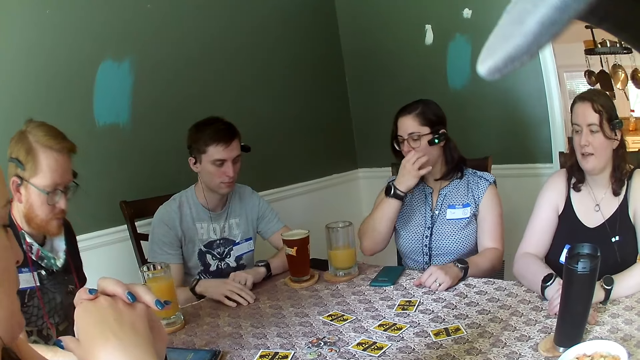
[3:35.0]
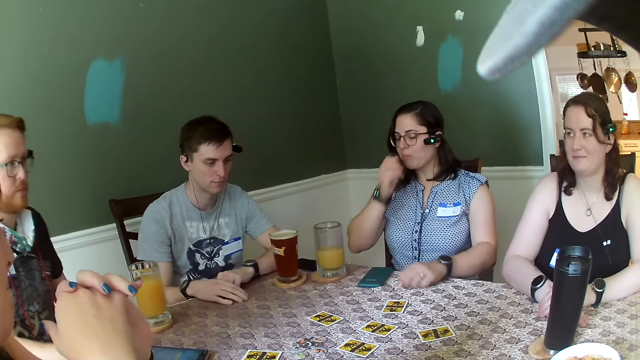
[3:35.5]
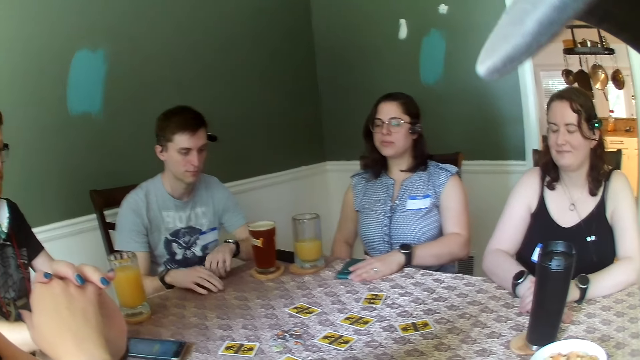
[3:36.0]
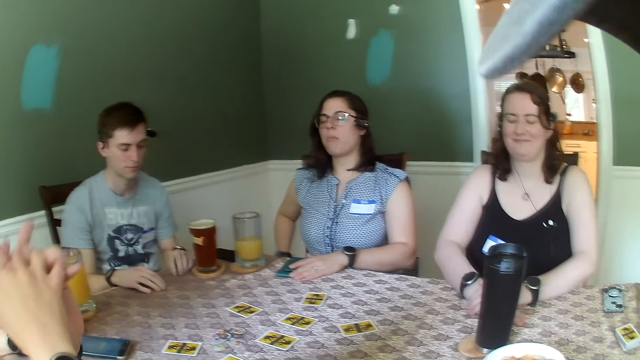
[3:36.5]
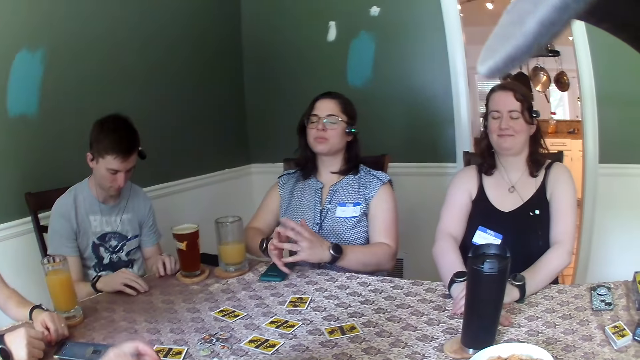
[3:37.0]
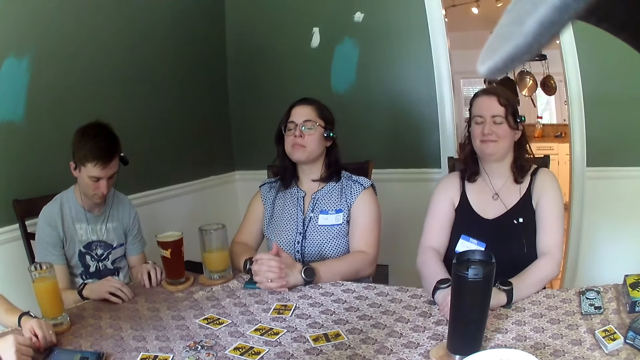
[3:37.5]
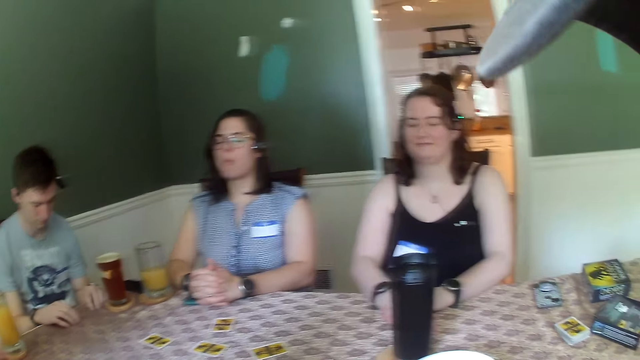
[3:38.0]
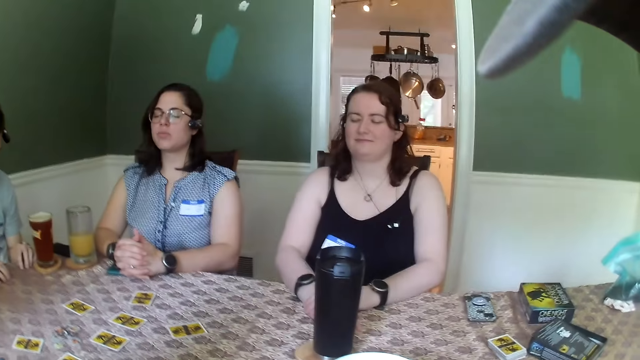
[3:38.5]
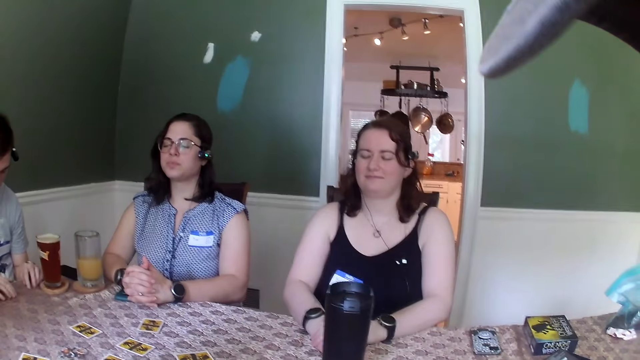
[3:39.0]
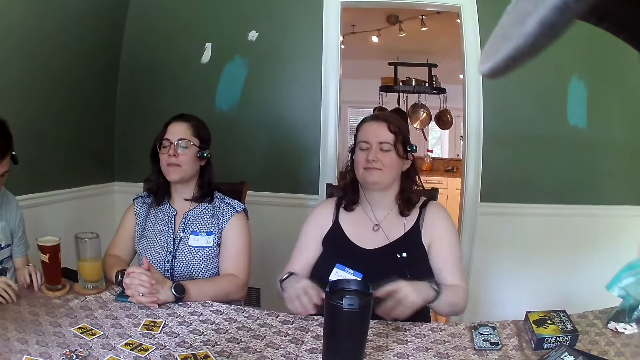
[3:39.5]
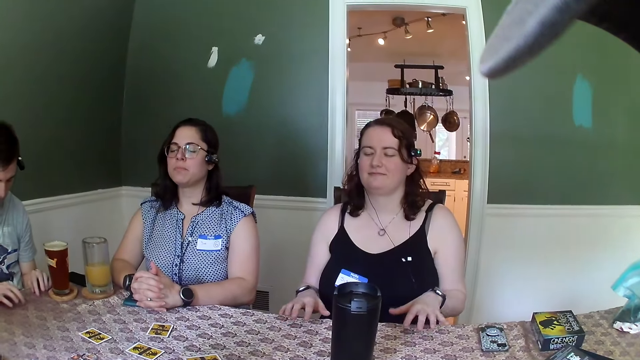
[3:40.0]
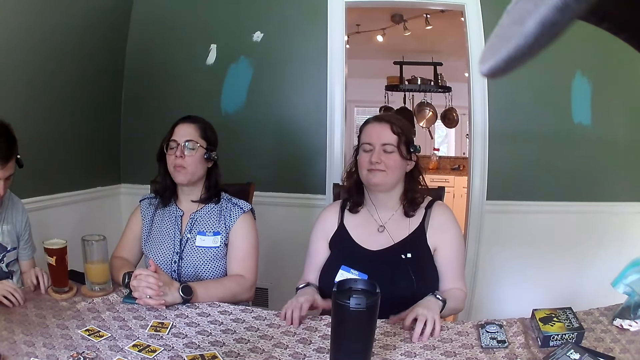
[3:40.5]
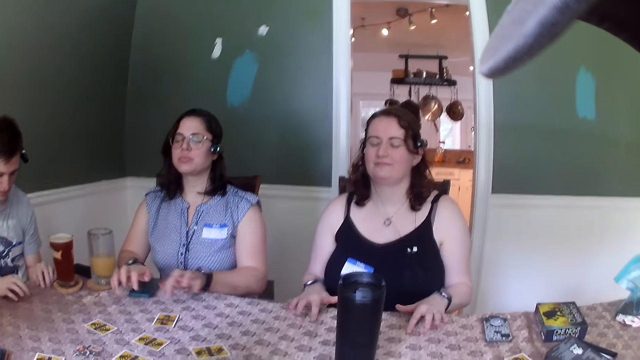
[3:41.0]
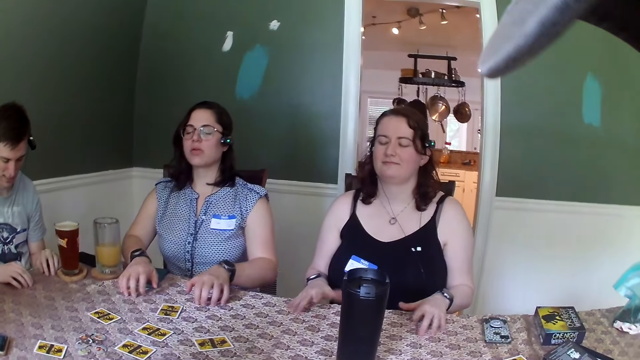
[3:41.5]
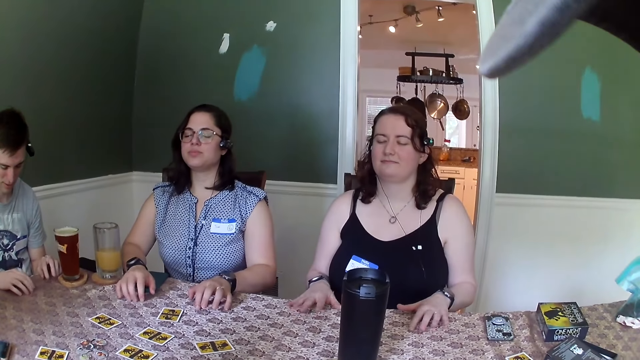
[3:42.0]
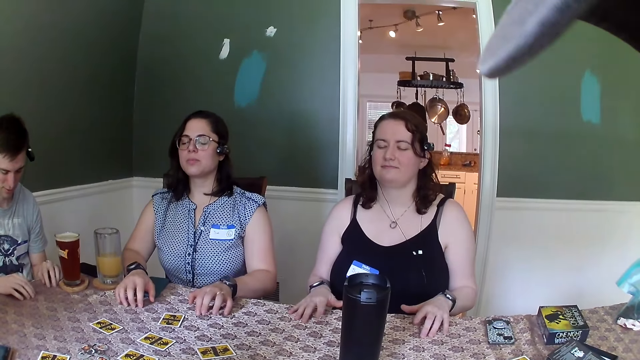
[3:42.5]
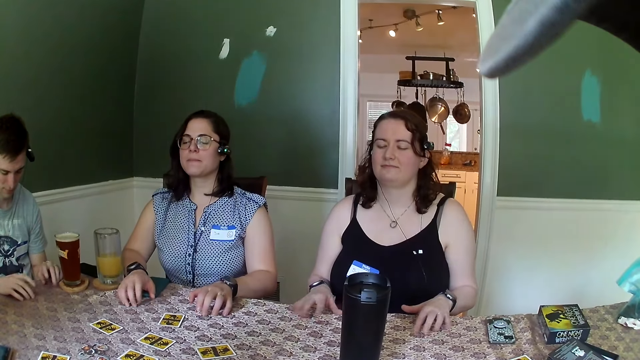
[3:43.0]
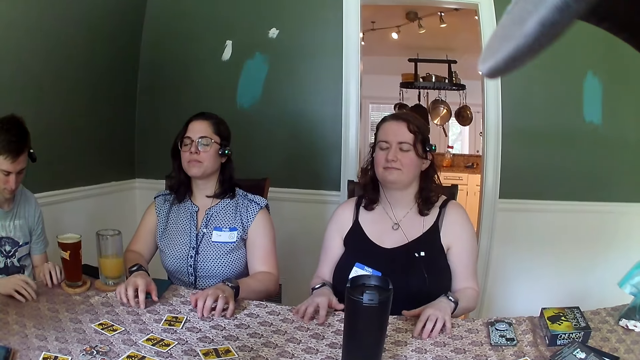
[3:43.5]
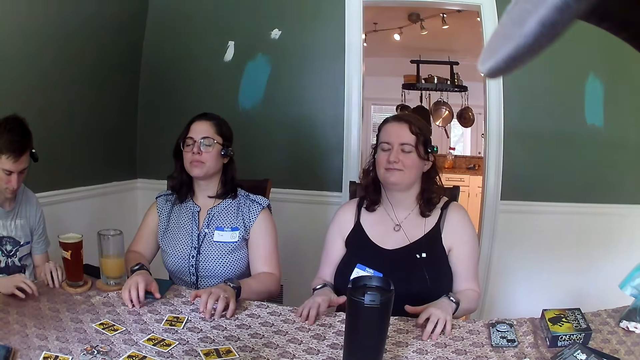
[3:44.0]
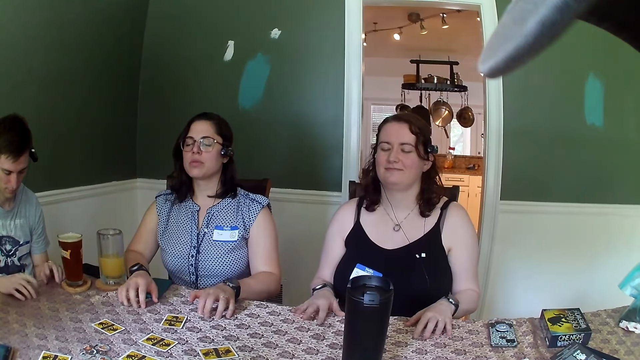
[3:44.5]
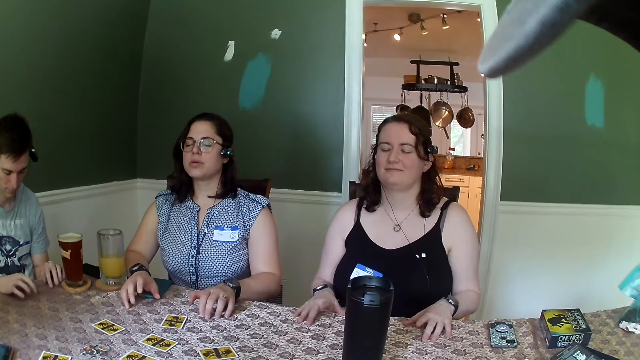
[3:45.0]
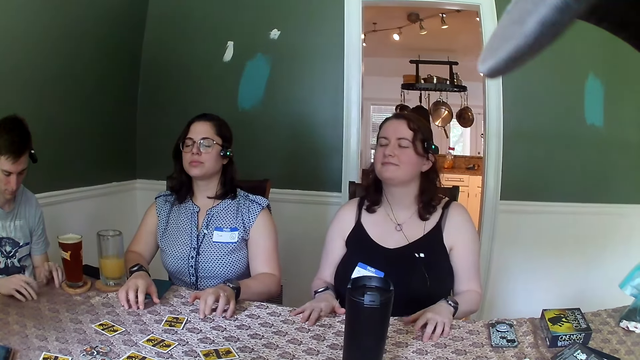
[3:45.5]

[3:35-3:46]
The man hits the fingers of both hands on the table. A woman hits the fingers of both hands on the table. Another woman hits the fingers of both hands on the table.

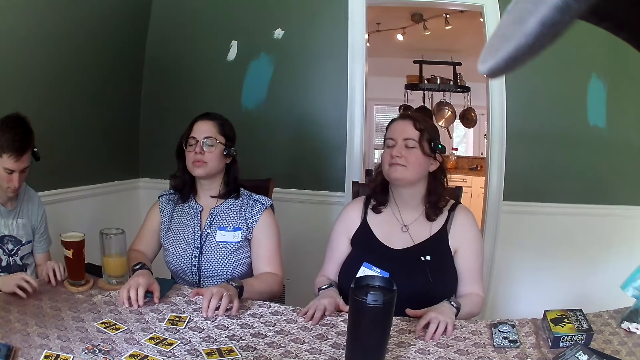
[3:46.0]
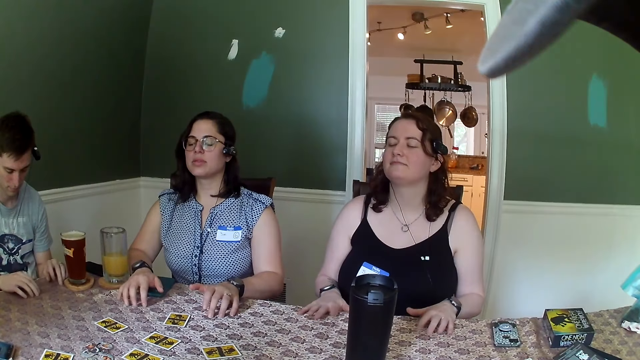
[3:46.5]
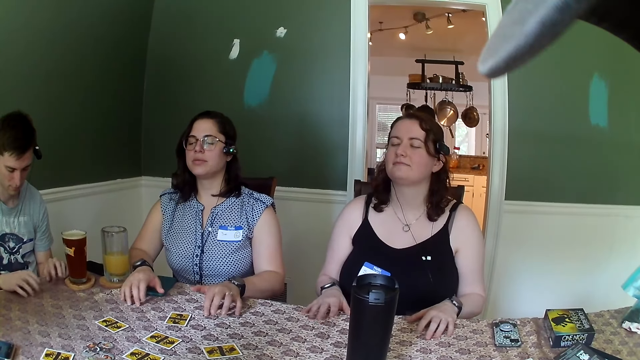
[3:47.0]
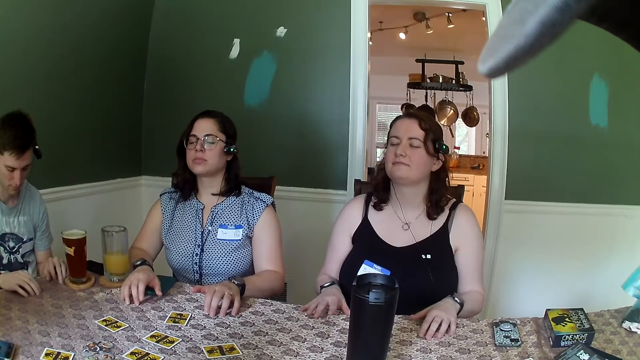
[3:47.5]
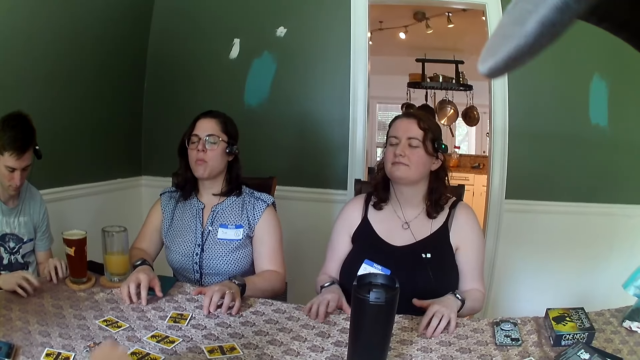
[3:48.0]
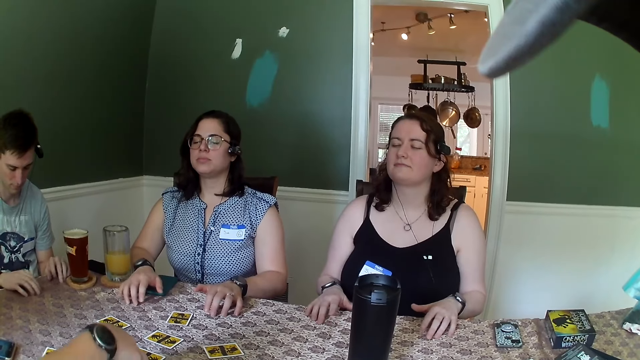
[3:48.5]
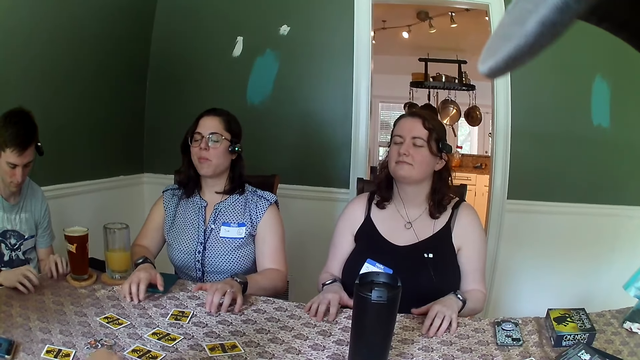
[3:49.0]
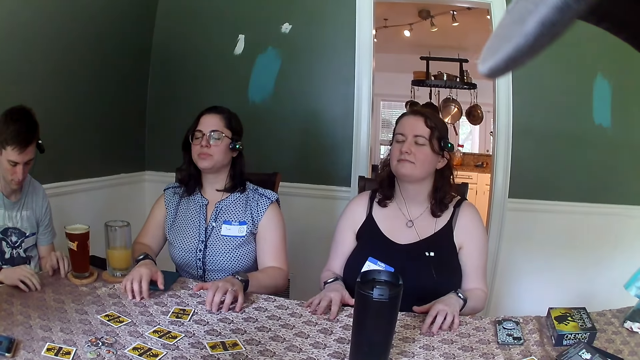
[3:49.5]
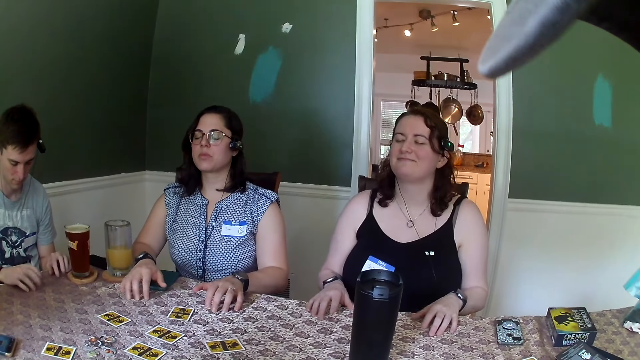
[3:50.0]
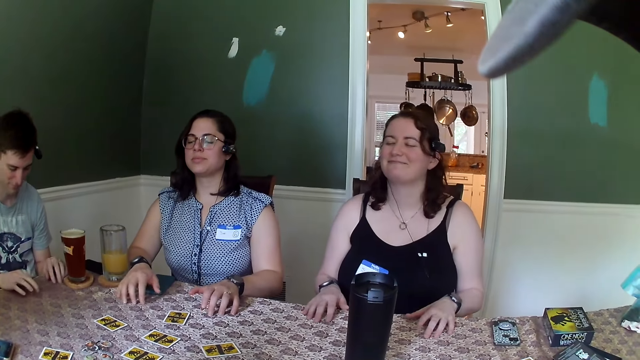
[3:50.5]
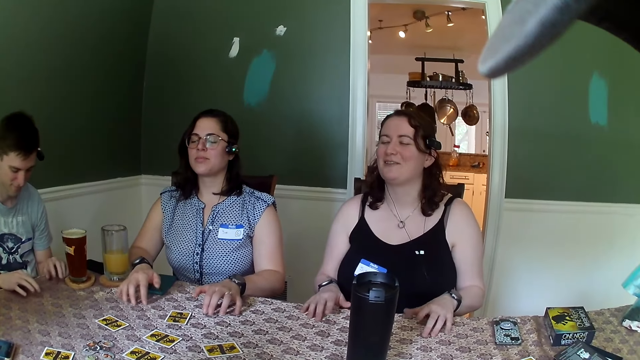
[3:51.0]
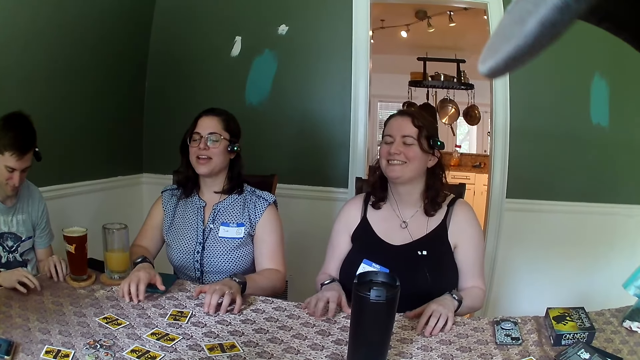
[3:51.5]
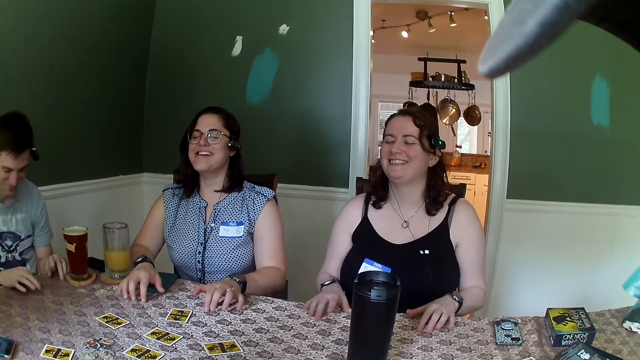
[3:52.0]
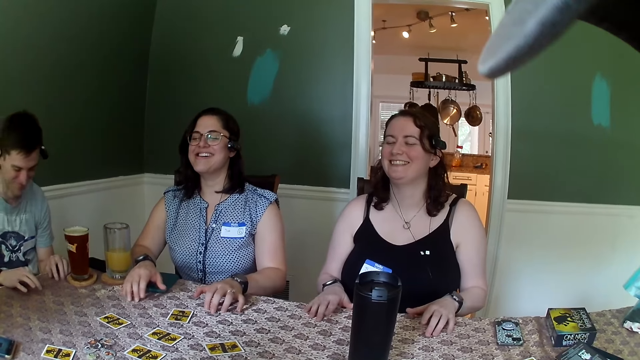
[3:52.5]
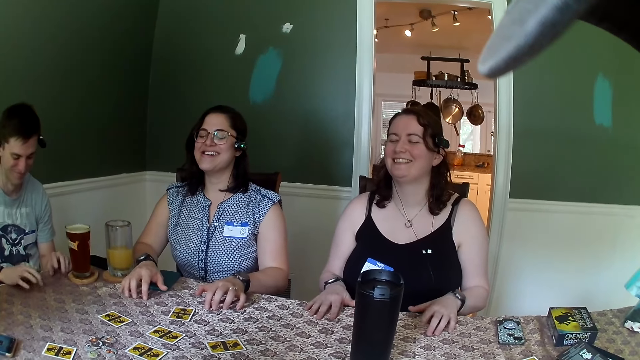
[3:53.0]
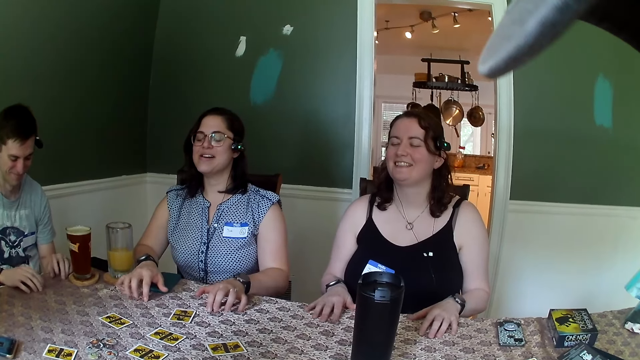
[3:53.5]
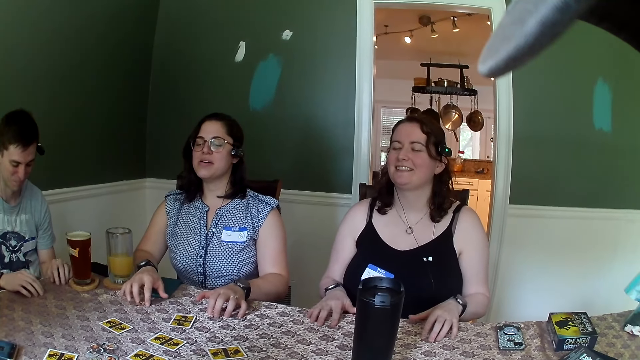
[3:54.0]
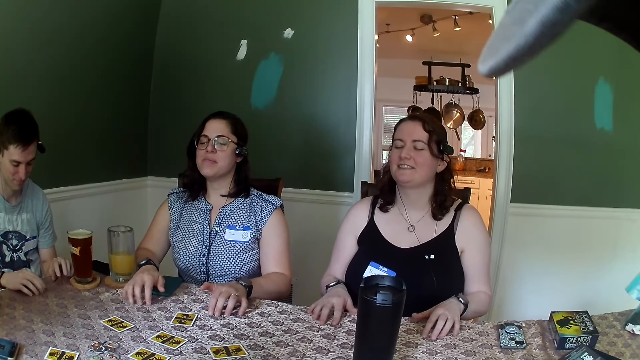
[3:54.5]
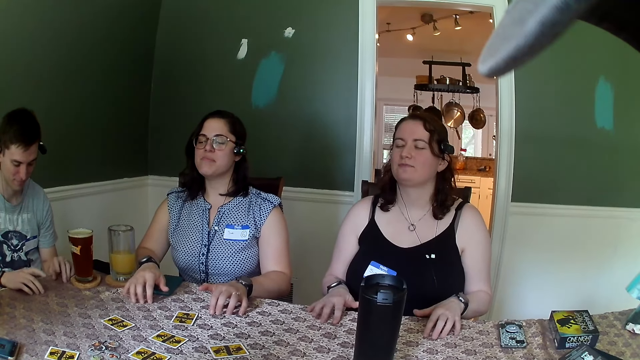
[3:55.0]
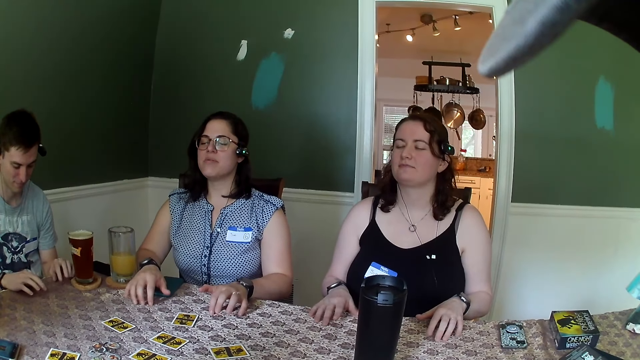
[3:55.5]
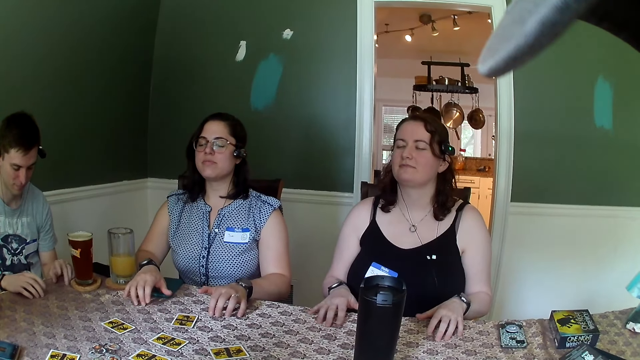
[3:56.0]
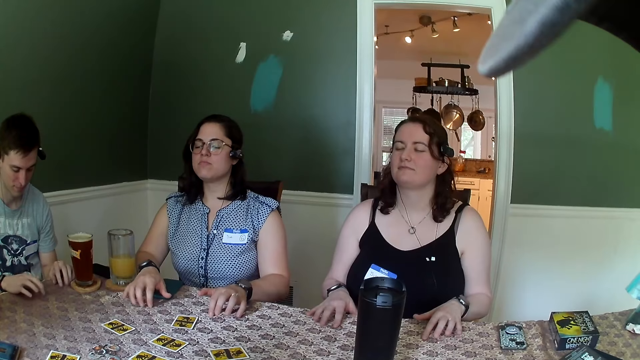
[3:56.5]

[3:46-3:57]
A woman converses with another woman.
